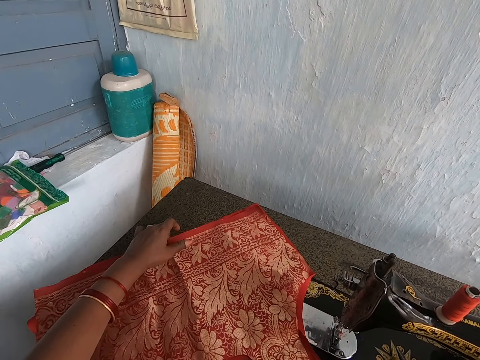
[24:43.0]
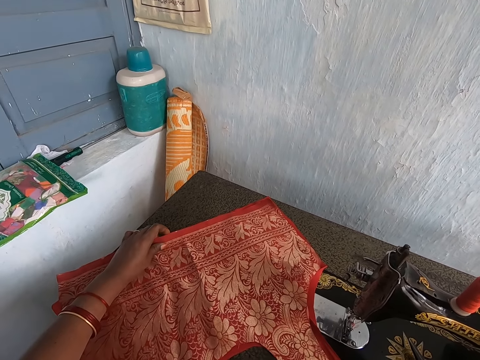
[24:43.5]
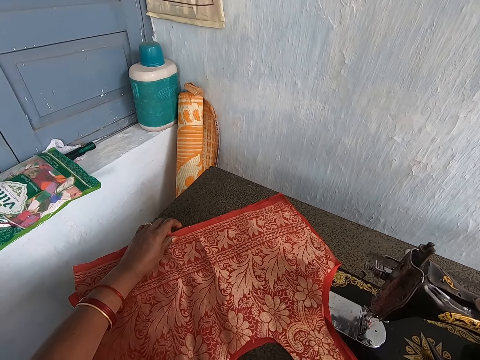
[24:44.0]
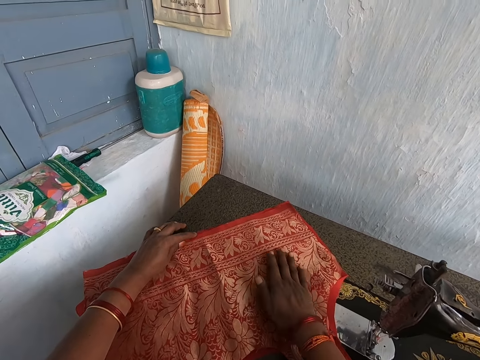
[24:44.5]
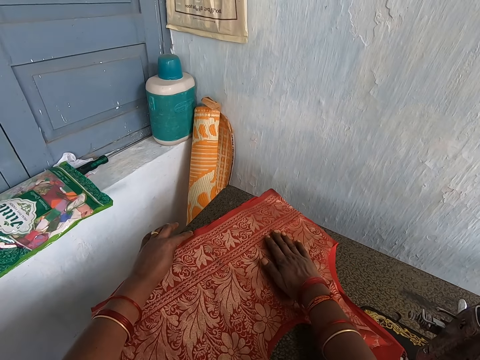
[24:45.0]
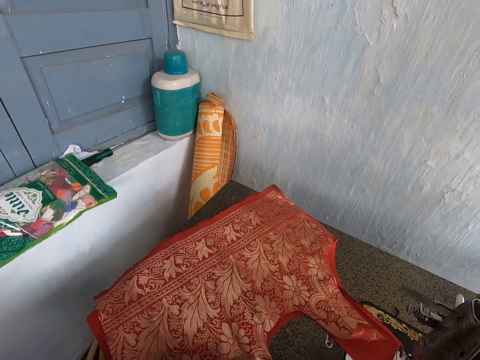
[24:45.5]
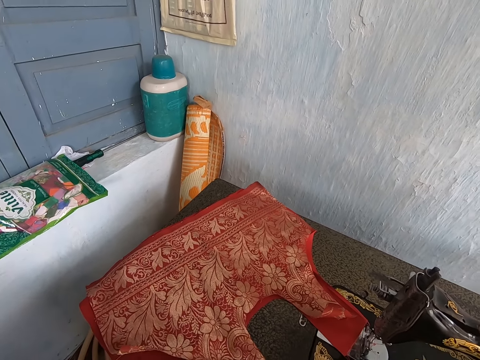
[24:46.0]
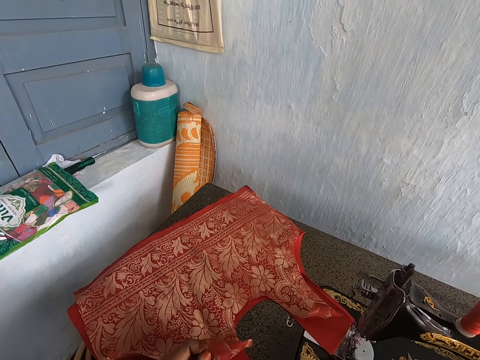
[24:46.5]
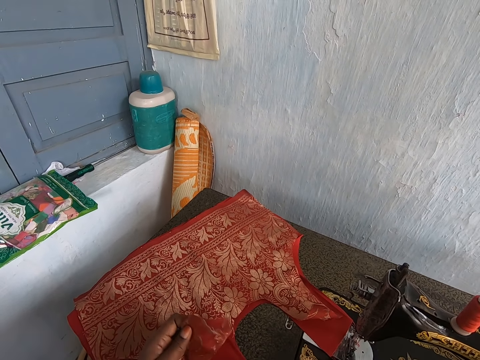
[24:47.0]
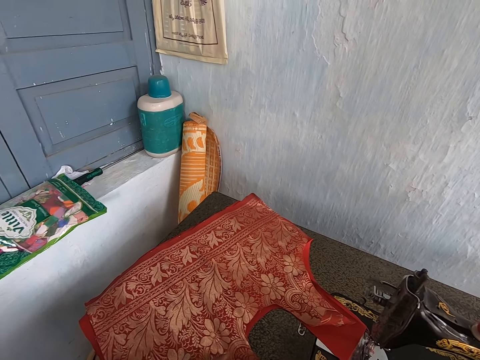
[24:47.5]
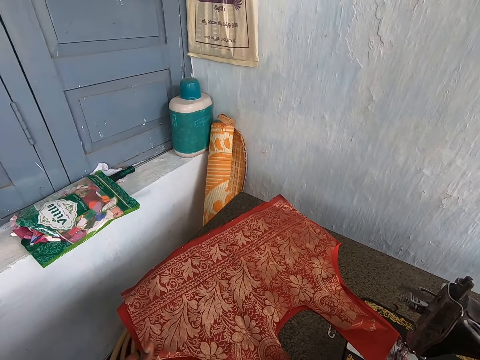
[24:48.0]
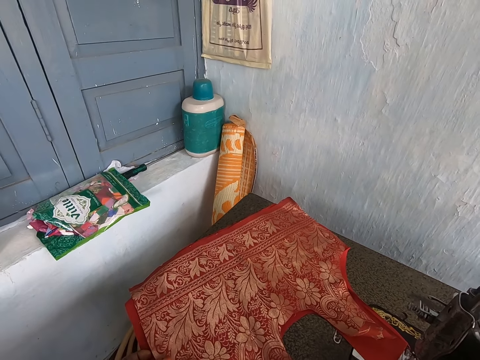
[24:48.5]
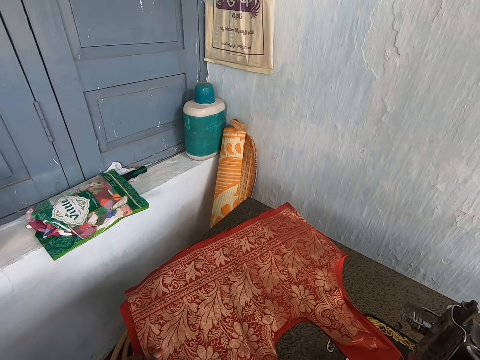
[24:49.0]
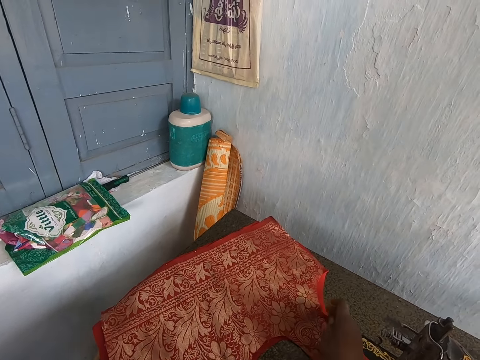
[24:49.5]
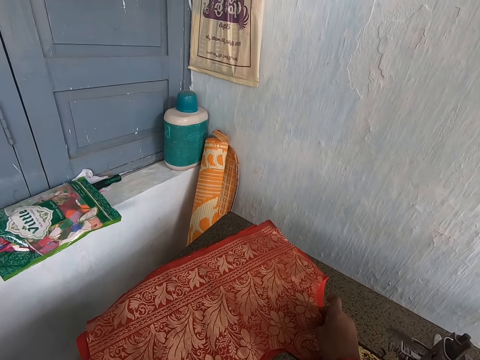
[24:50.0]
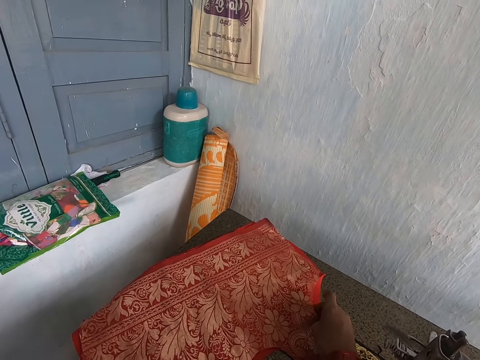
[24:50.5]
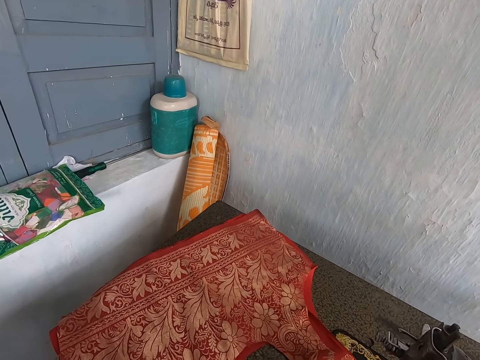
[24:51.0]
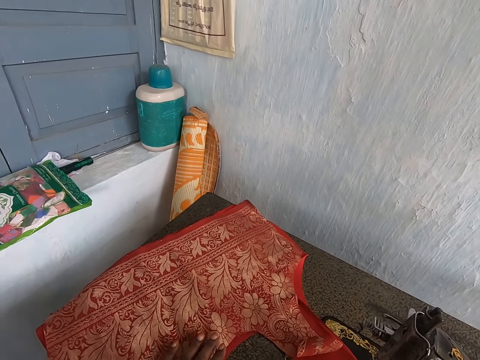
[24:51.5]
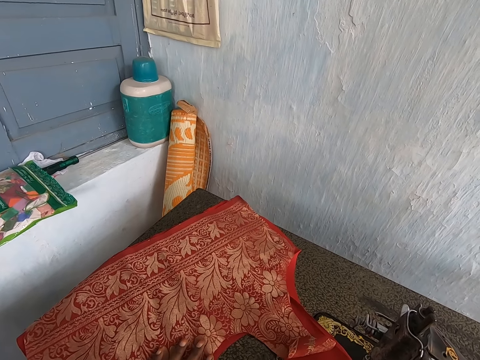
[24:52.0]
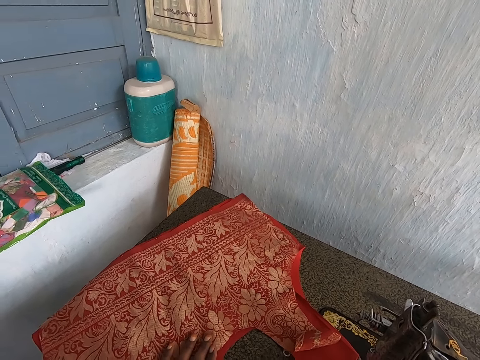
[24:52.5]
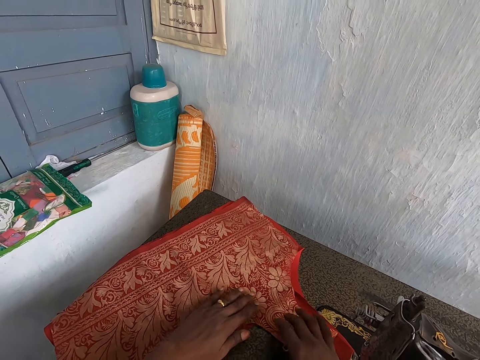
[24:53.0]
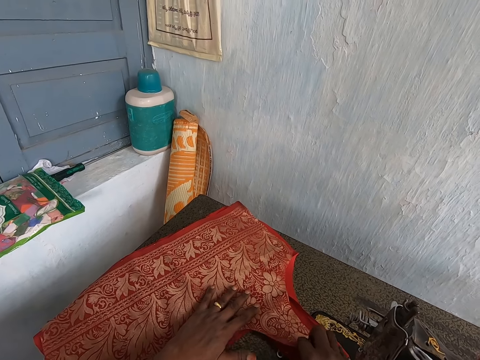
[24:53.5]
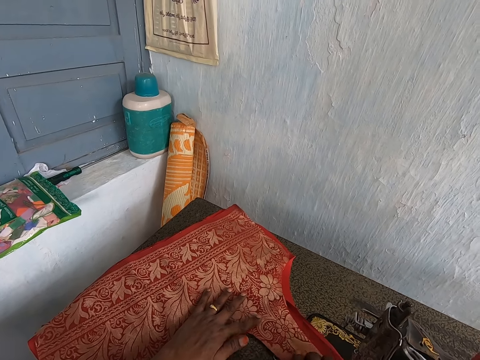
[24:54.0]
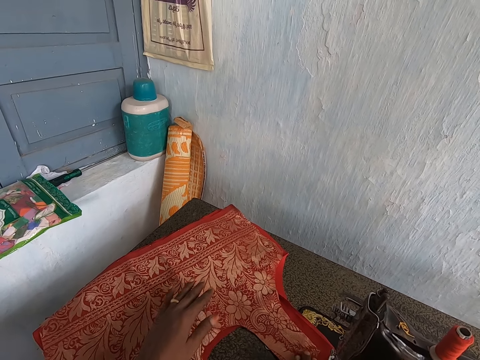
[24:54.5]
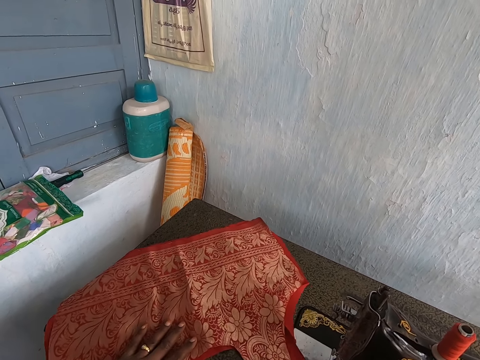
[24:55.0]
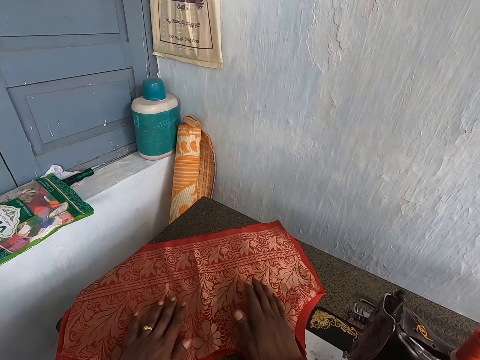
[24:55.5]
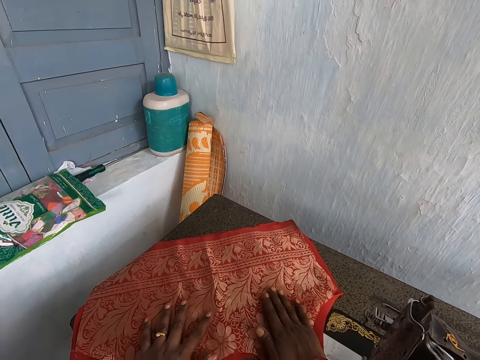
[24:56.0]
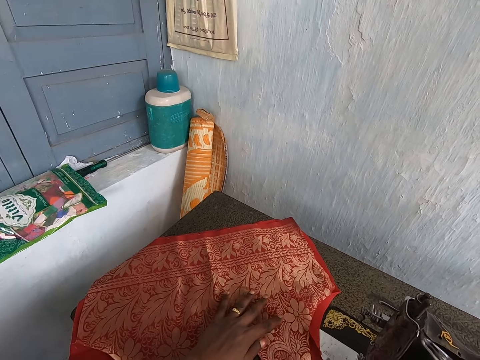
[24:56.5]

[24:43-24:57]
The camera wearer moves the red patterned fabric on the sewing machine with her hands. She pushes a cloth with both hands. She lifts up the end of the red patterned fabric with her left hand. She adjusts the red fabric and the red patterned cloth on the sewing machine with her right hand. She adjusts the red fabric and the red patterned fabric on the sewing machine with her hands.

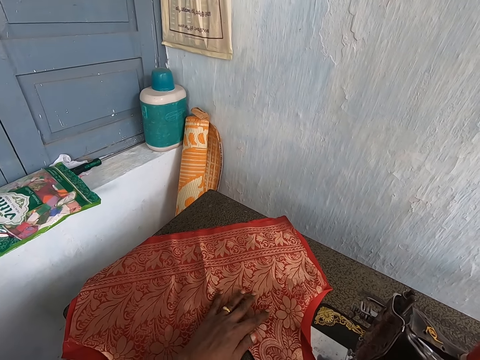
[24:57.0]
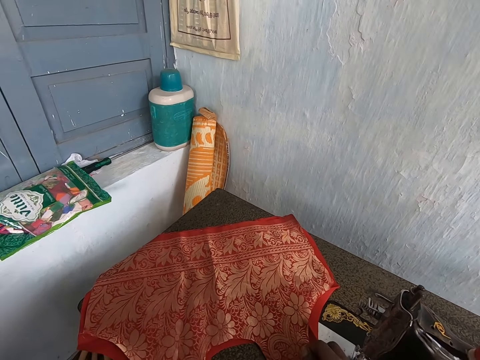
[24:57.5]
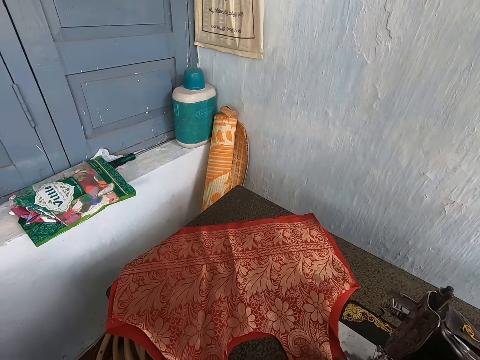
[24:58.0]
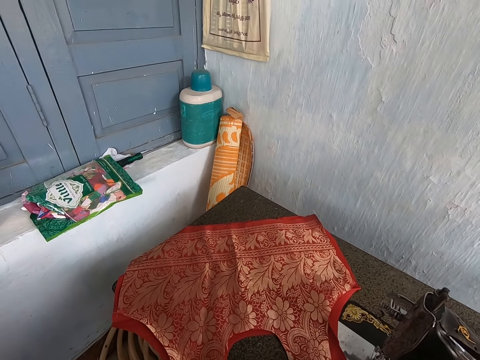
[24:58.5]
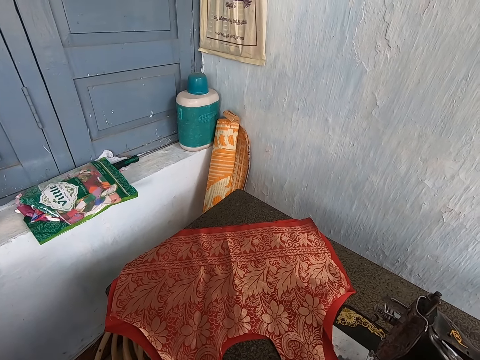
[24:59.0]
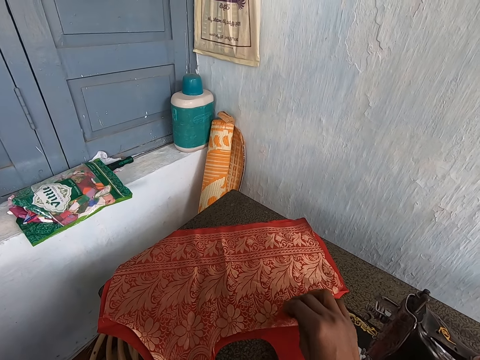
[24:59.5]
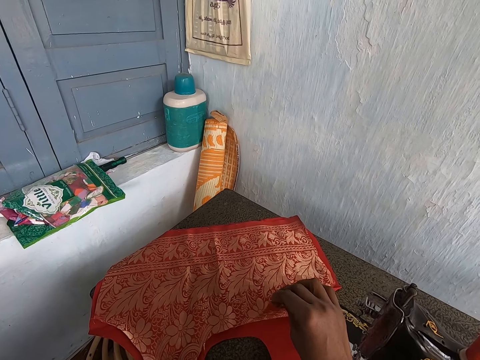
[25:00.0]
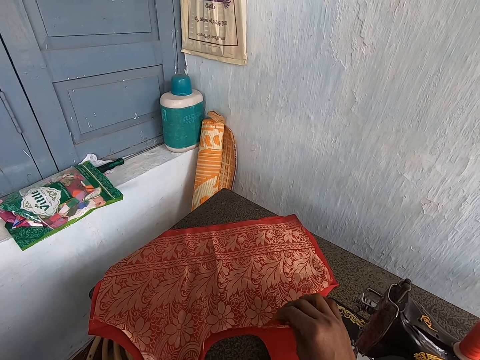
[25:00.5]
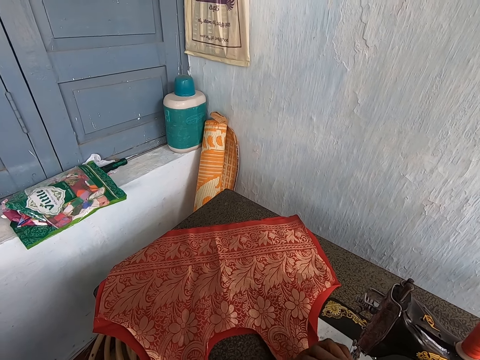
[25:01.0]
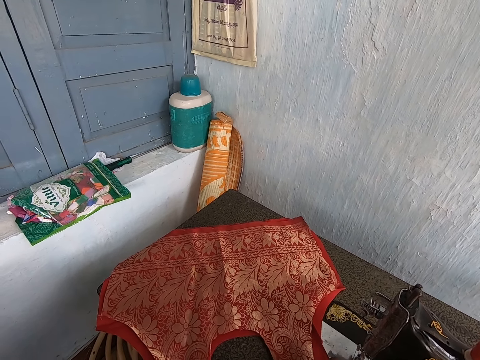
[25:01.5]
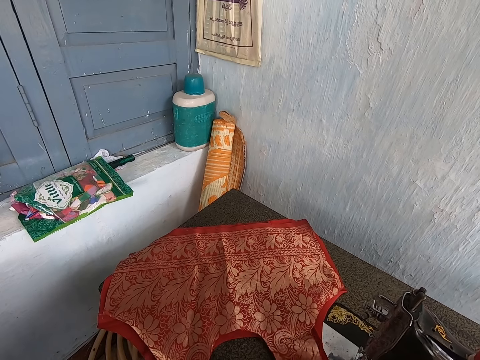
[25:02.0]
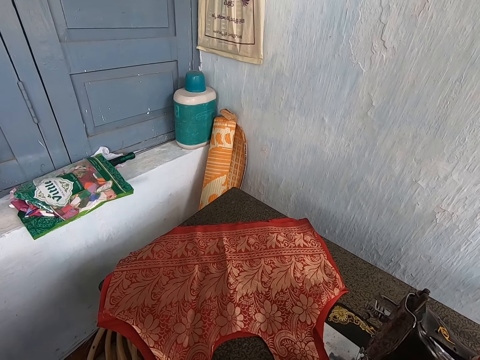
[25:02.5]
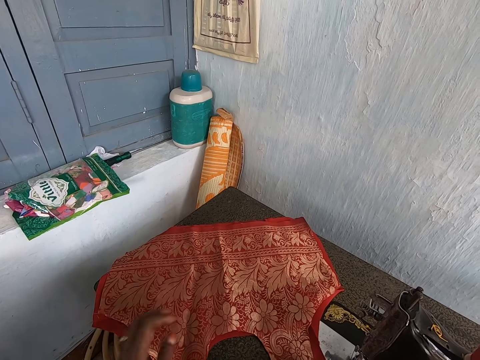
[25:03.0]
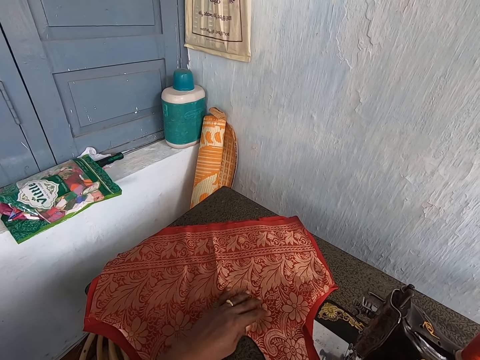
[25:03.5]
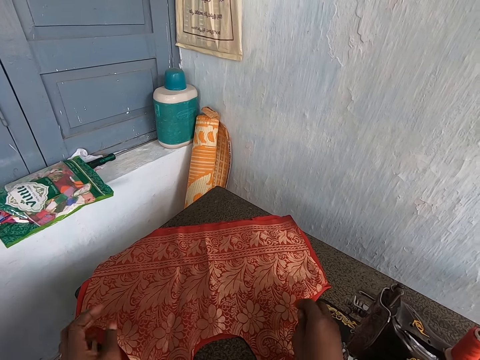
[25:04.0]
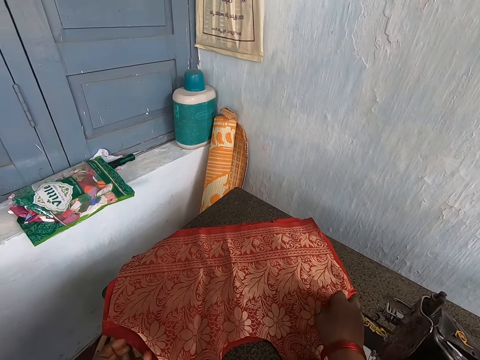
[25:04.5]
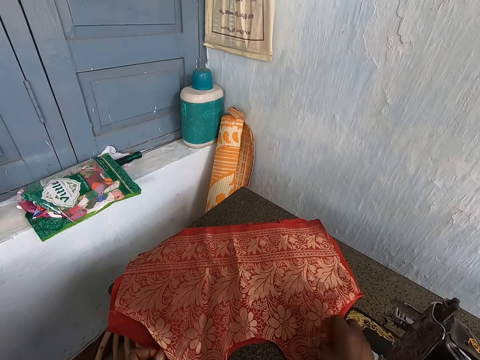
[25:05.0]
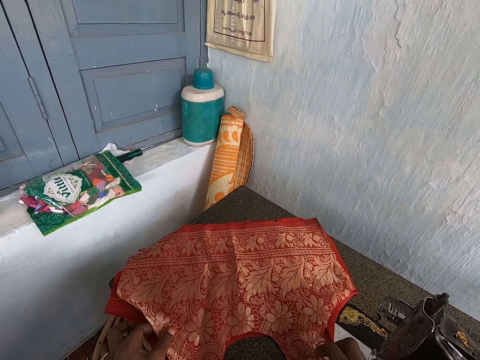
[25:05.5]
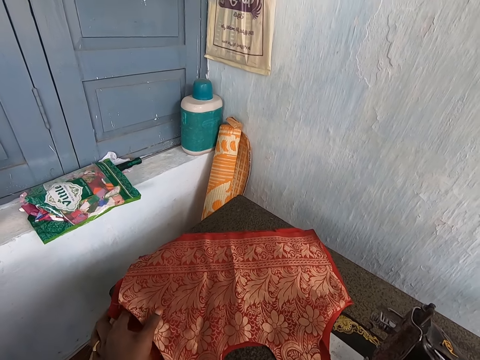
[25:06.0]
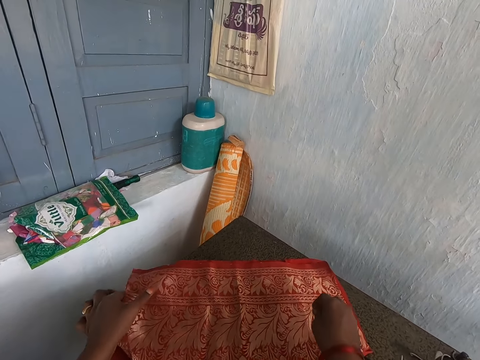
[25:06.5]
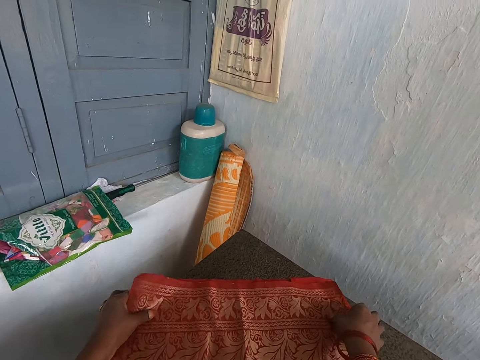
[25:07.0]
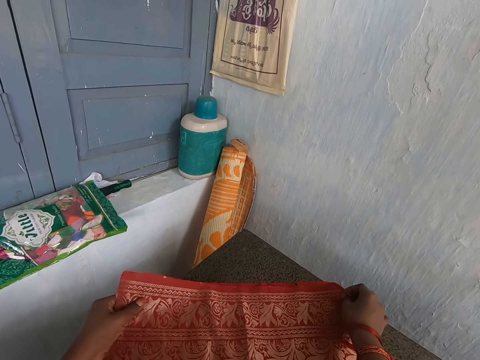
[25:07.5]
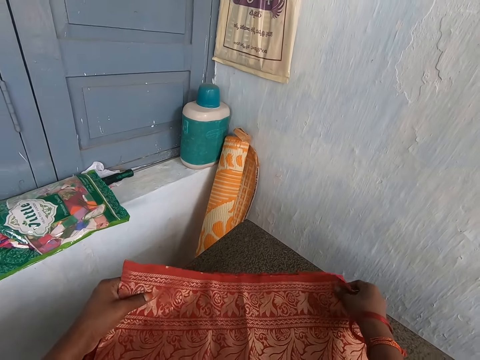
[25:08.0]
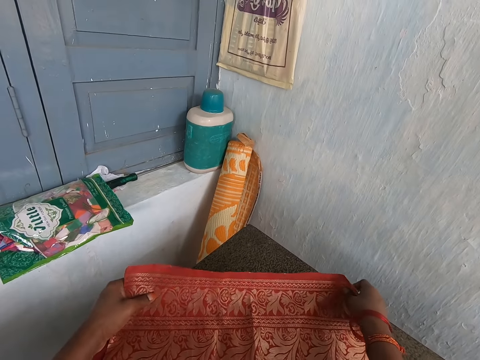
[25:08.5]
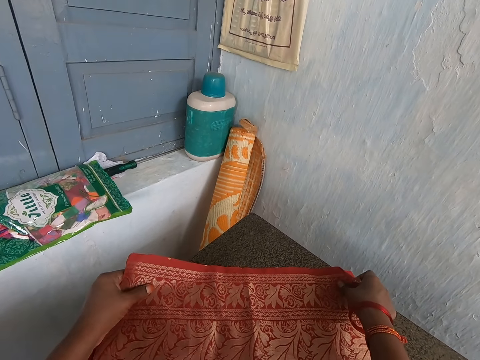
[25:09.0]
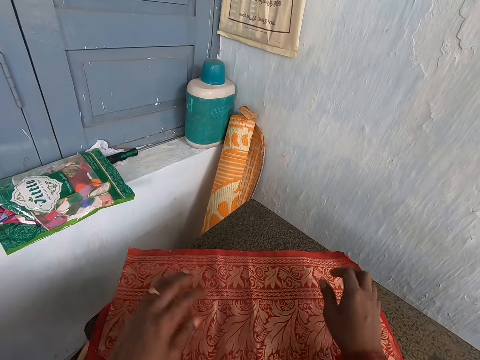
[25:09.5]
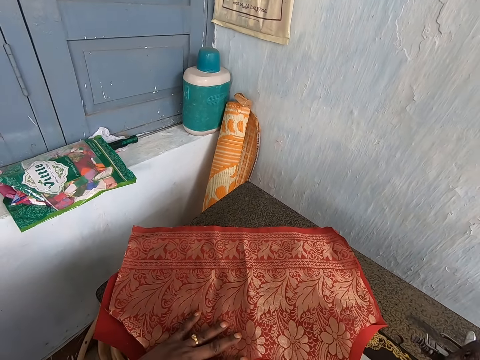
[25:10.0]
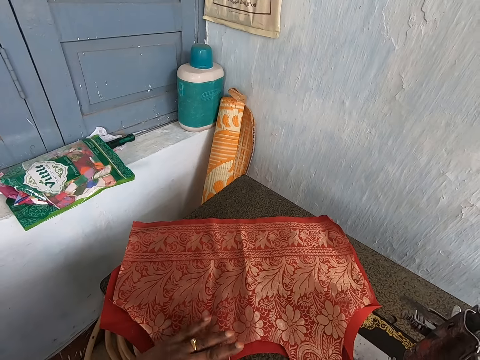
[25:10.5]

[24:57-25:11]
The camera wearer raises the end of the red patterned fabric on the sewing machine with her right hand. She drops the end of the red patterned fabric on the sewing machine with her right hand. She touches the red patterned fabric on the sewing machine with her hands.
